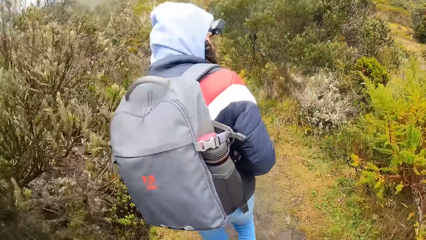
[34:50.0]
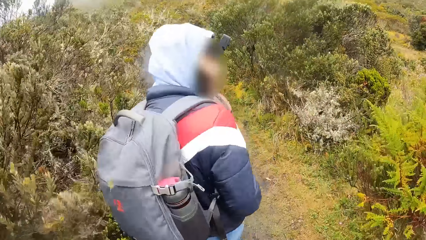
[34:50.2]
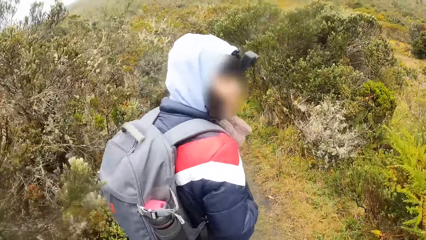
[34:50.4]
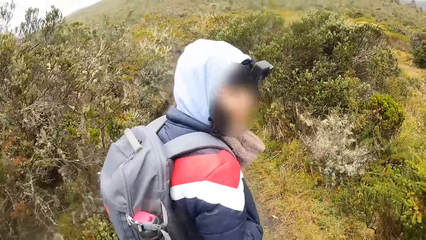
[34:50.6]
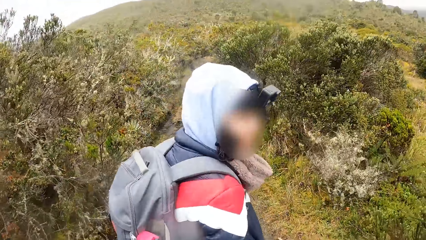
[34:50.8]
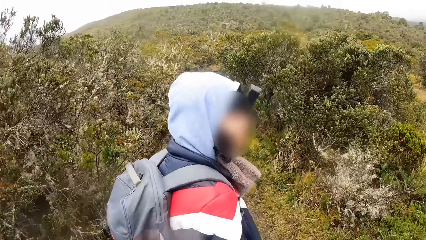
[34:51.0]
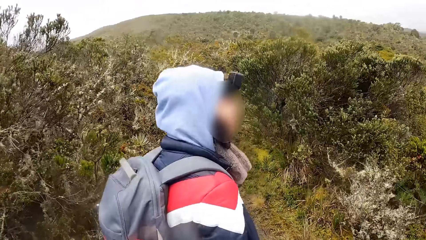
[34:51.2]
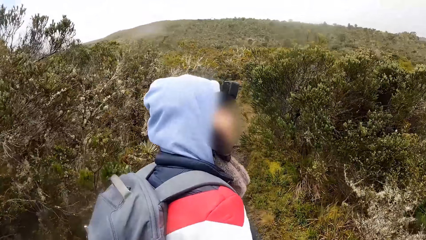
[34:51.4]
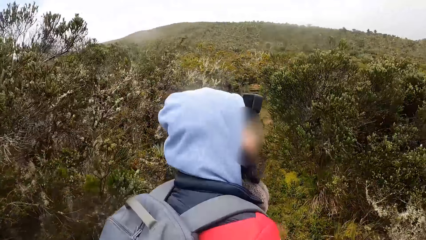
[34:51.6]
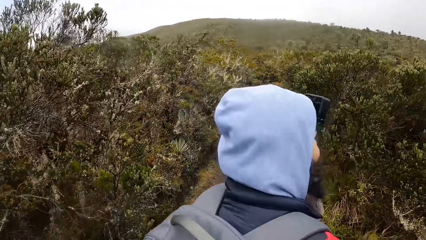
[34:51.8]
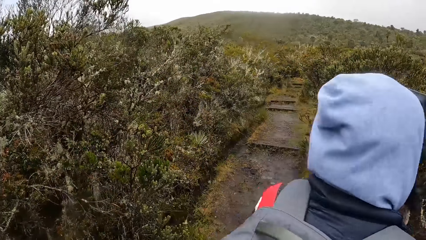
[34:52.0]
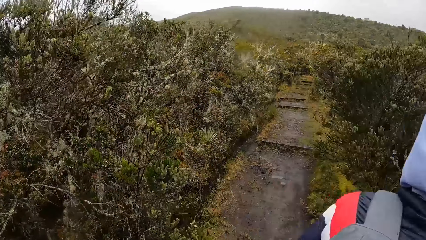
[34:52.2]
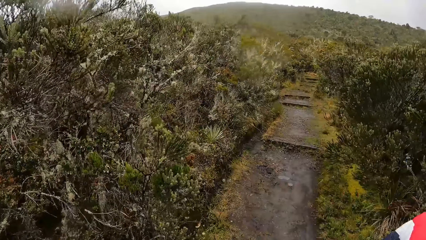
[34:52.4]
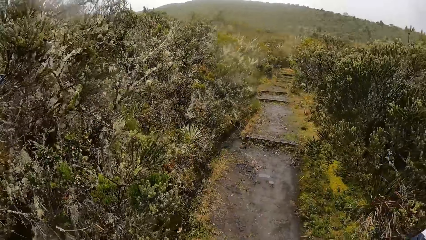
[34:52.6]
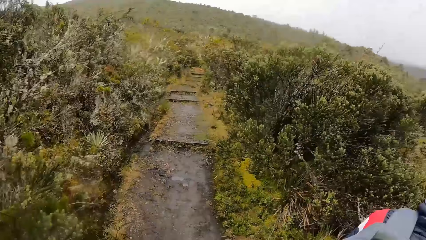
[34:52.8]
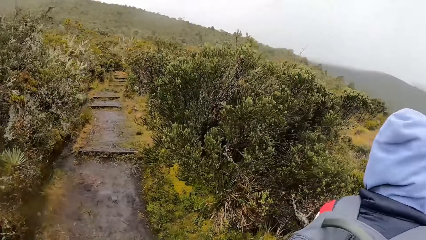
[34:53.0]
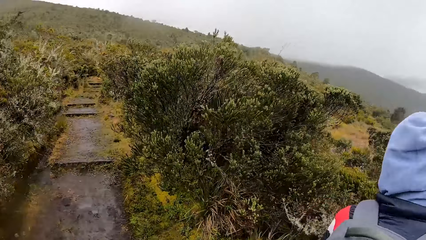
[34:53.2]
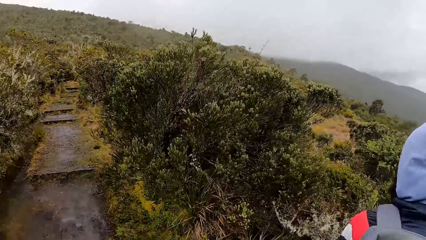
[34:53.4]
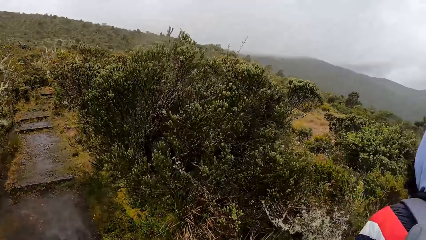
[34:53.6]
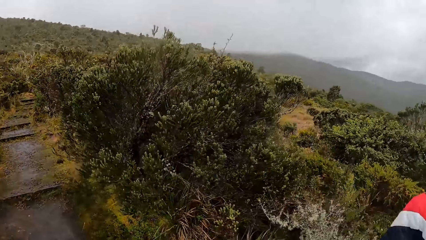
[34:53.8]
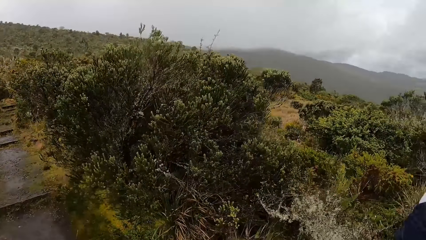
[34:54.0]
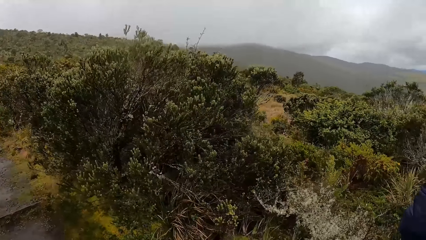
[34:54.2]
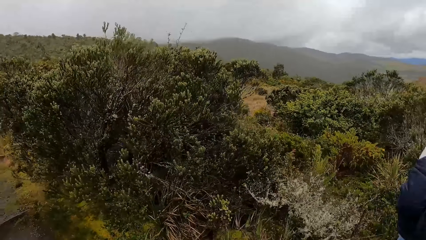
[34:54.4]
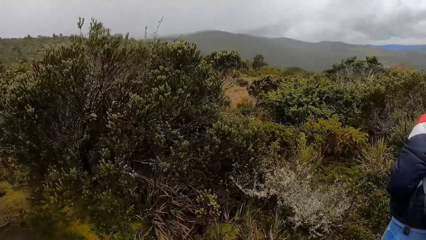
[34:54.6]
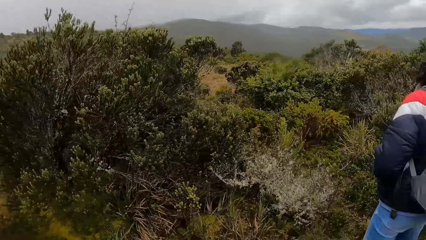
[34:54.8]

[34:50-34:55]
The camera wearer walks on the footpath.

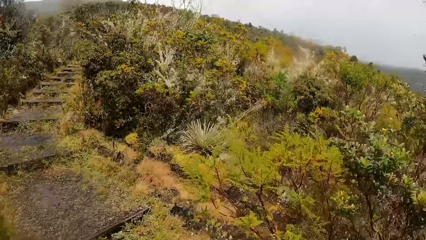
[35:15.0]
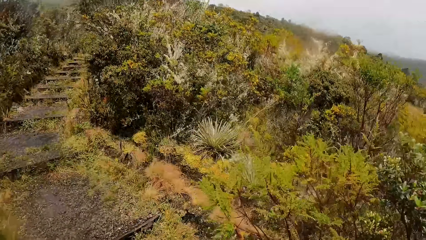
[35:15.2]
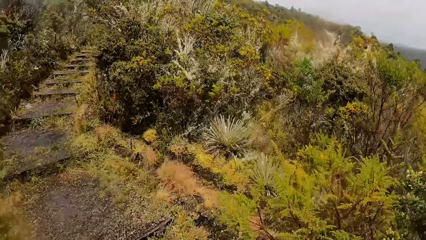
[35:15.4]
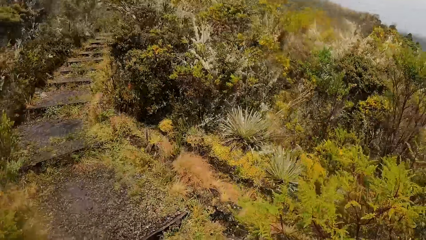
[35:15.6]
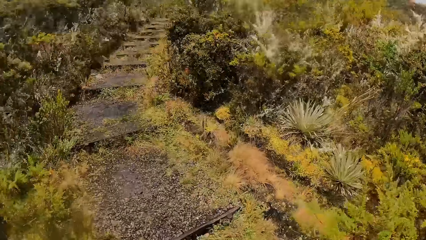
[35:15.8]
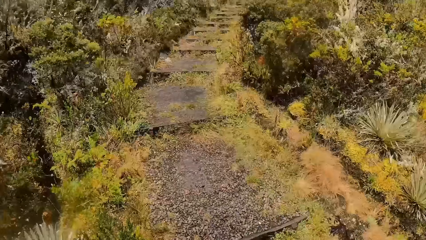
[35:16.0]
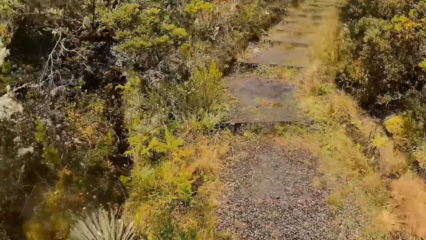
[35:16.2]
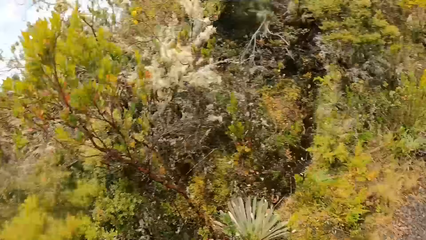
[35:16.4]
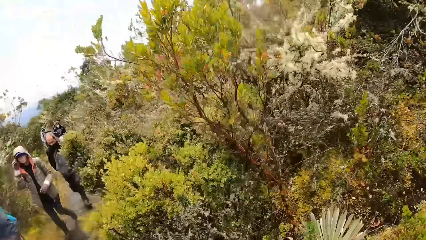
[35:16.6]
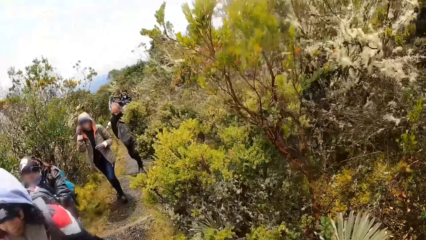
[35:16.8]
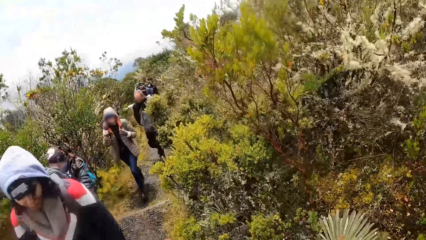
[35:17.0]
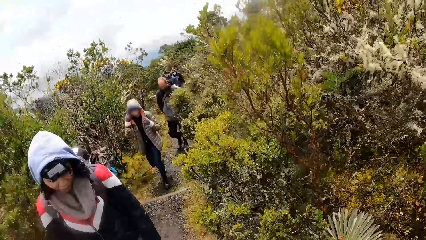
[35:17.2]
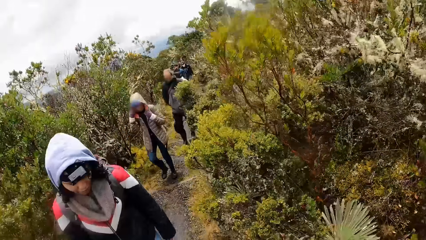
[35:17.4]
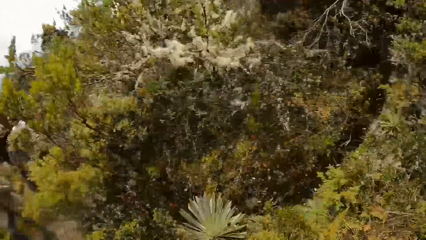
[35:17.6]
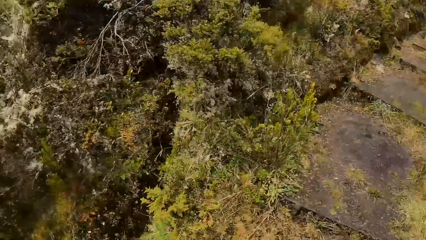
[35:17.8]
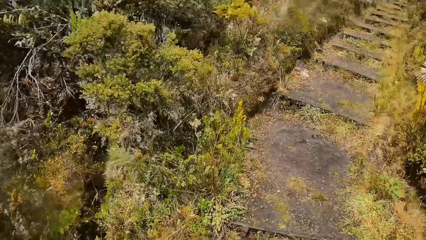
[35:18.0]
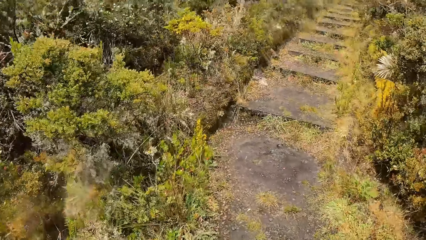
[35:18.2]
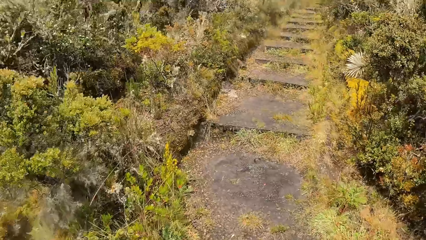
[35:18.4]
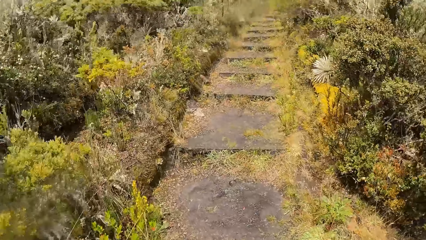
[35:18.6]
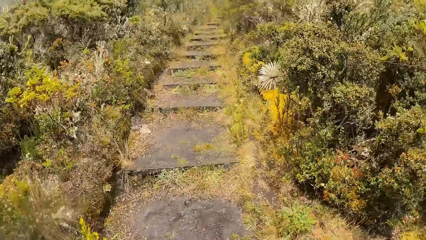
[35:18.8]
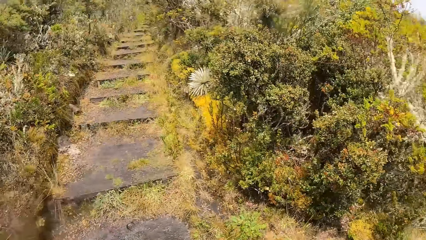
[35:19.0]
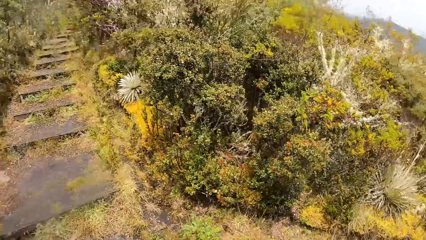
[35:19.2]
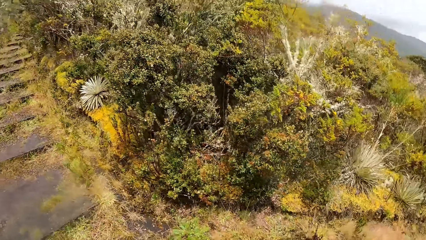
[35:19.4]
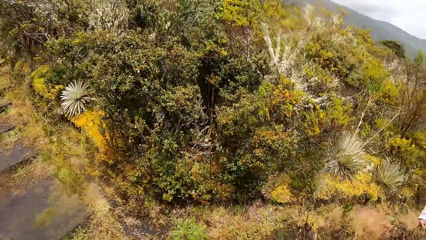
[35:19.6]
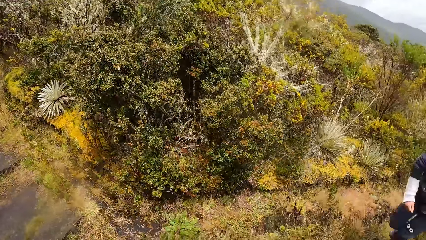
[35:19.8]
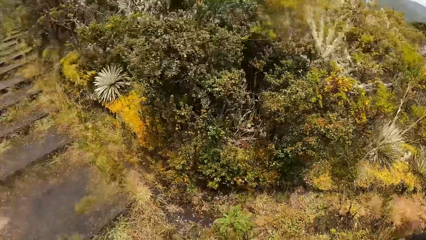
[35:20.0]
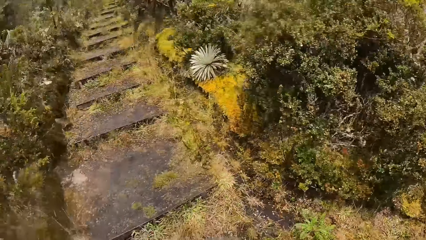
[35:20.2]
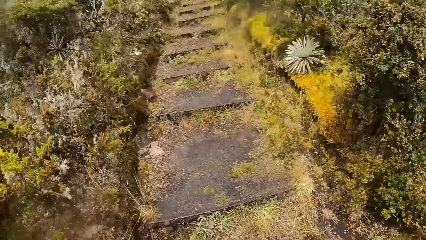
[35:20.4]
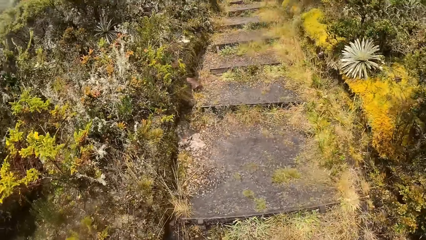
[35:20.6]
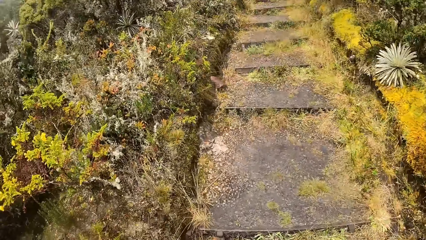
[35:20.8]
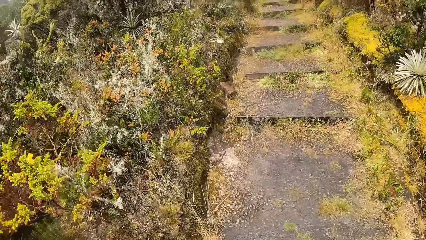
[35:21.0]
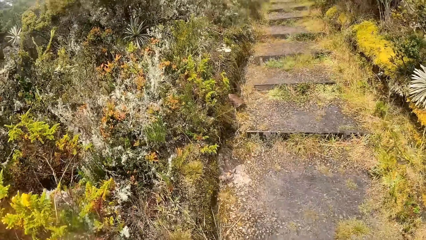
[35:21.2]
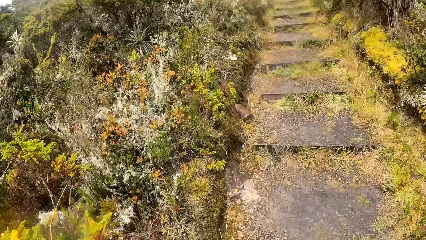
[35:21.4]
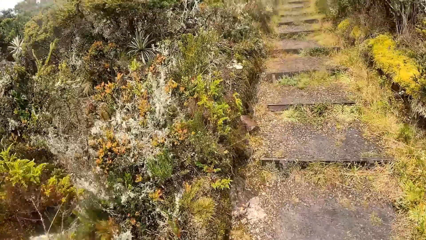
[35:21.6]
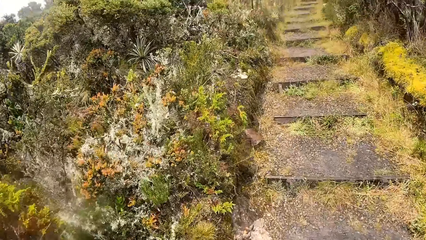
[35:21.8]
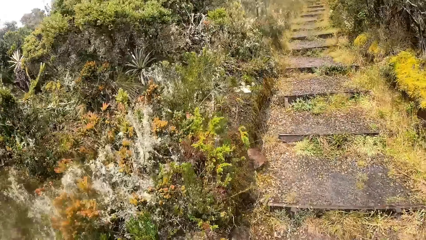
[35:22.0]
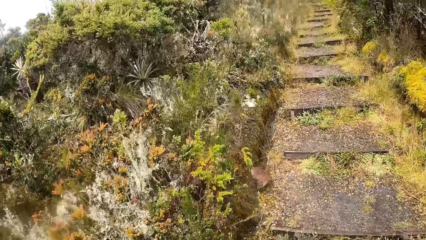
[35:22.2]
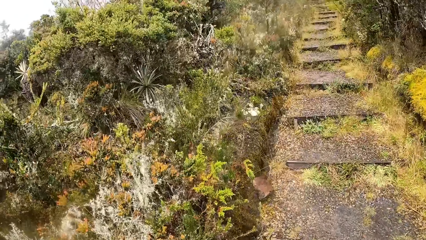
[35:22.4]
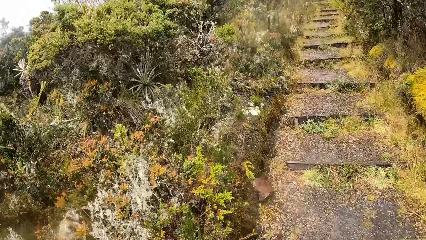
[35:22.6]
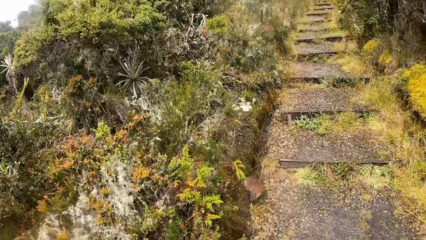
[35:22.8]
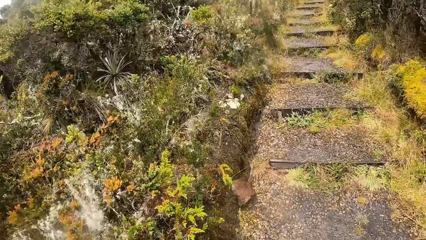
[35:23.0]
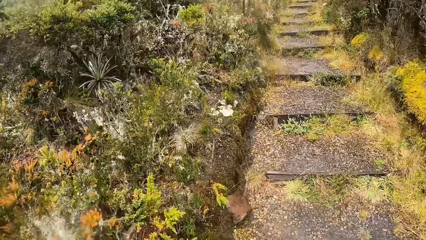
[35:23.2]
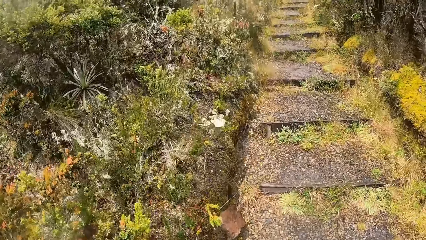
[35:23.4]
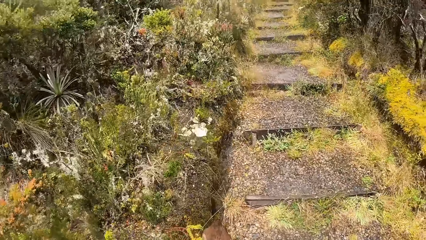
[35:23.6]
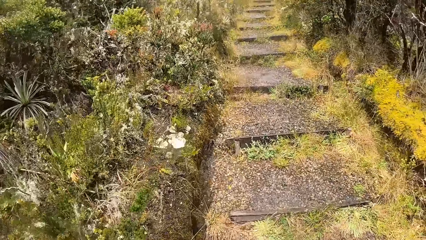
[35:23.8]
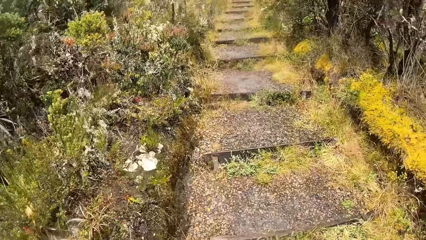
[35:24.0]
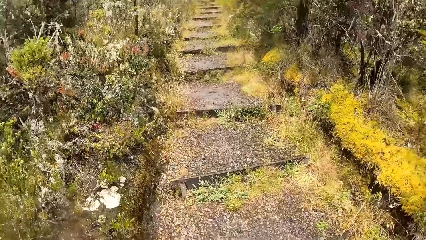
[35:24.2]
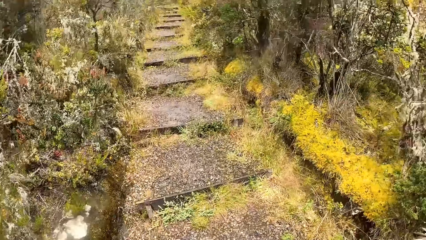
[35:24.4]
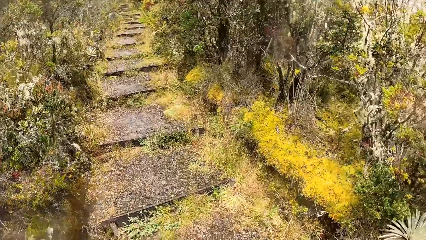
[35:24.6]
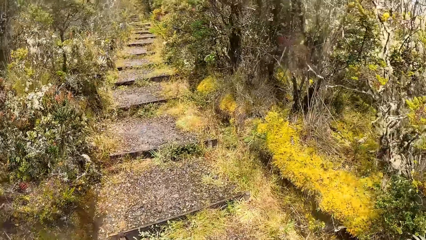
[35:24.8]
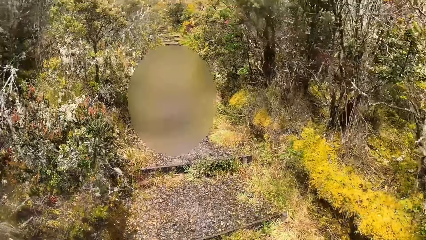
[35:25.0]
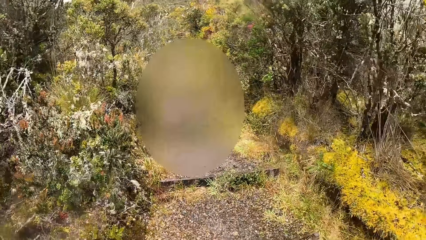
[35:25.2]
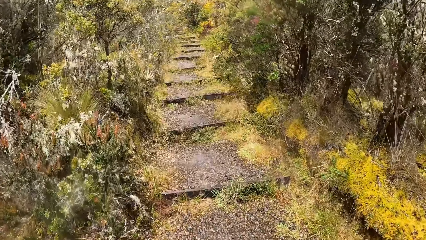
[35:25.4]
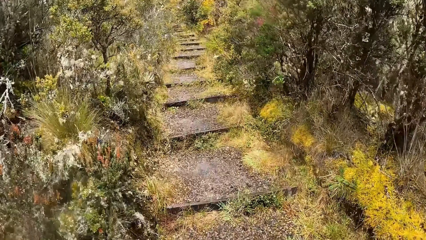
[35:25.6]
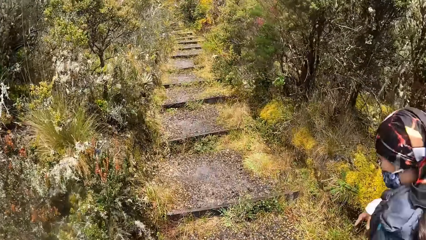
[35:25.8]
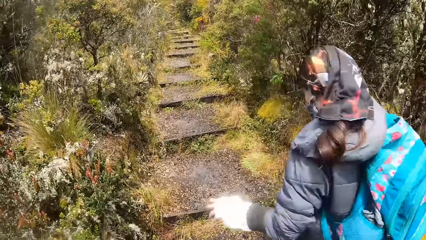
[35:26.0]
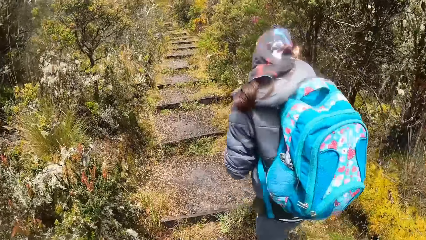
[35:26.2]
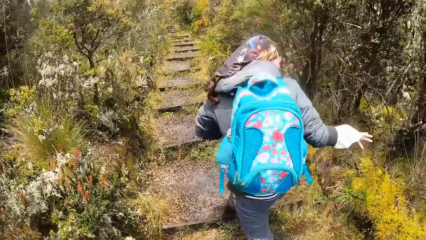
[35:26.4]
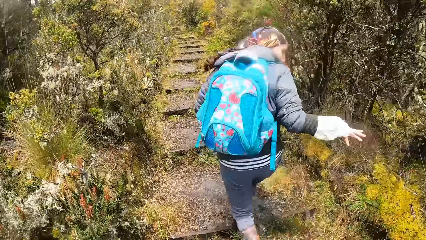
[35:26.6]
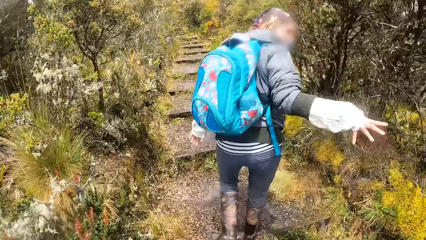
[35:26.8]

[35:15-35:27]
The camera wearer looks around. They climb the stairs. They look around. They climb the stairs.
